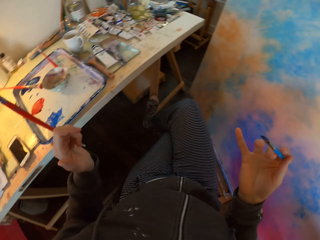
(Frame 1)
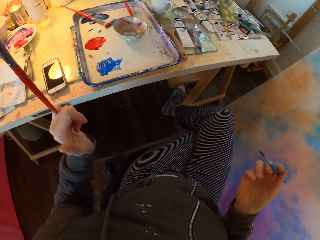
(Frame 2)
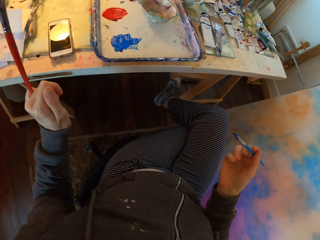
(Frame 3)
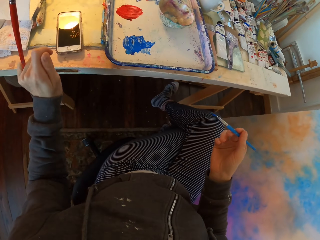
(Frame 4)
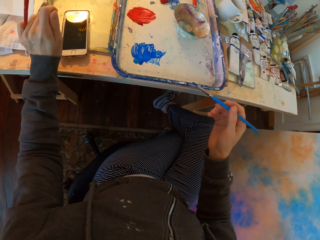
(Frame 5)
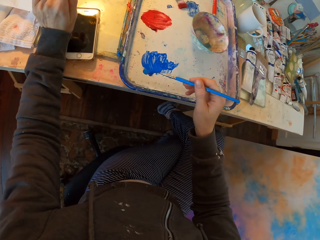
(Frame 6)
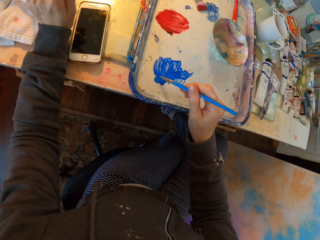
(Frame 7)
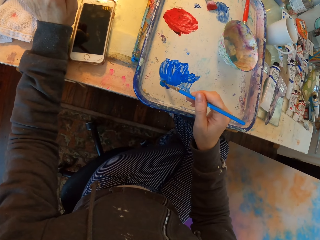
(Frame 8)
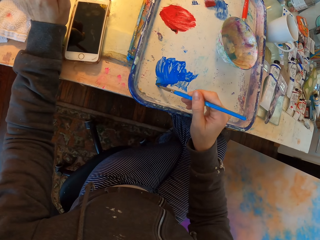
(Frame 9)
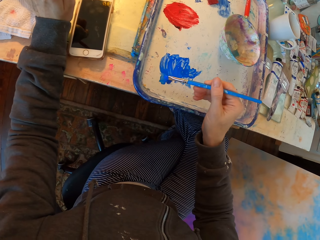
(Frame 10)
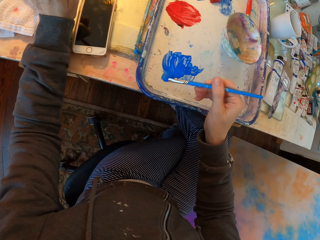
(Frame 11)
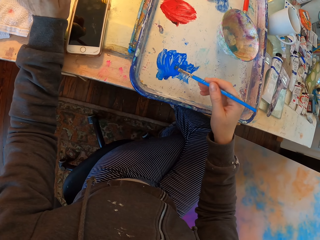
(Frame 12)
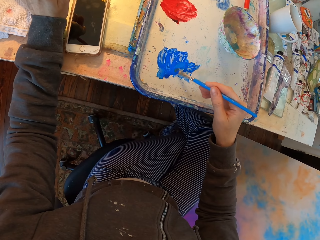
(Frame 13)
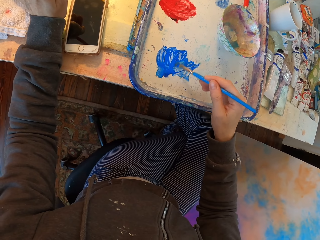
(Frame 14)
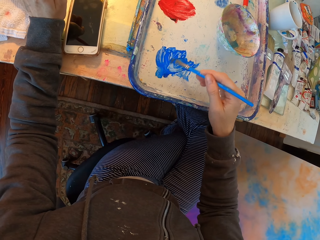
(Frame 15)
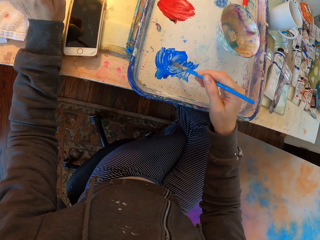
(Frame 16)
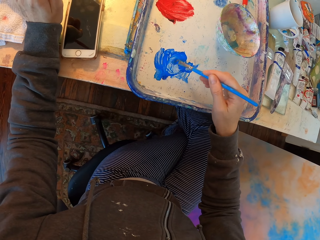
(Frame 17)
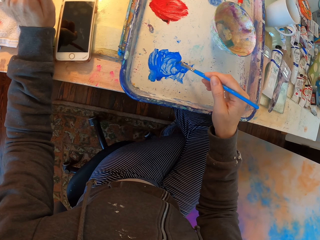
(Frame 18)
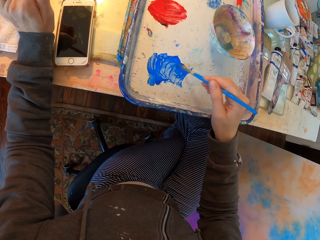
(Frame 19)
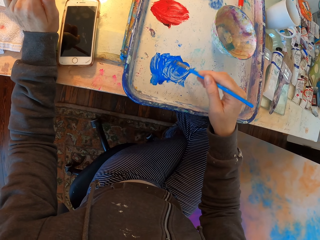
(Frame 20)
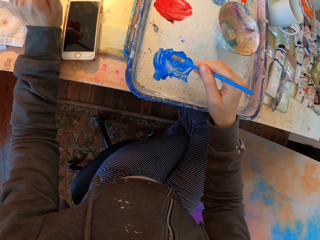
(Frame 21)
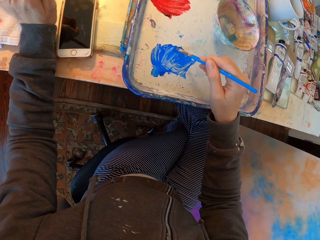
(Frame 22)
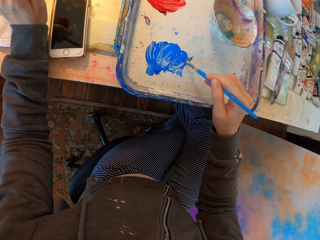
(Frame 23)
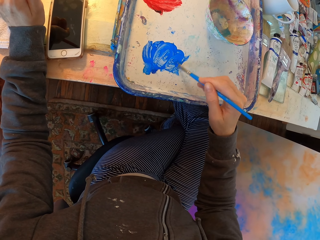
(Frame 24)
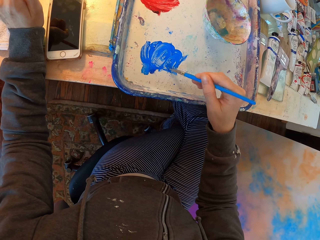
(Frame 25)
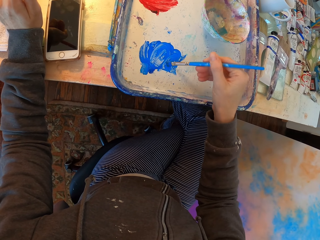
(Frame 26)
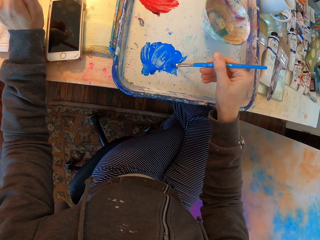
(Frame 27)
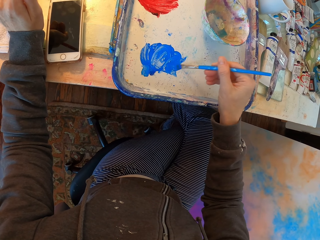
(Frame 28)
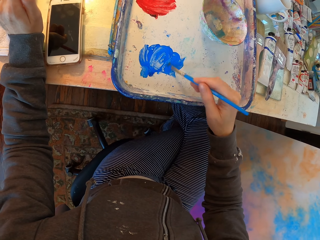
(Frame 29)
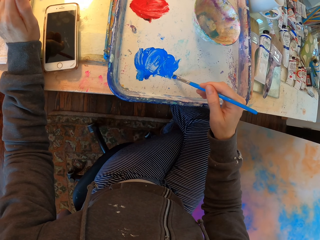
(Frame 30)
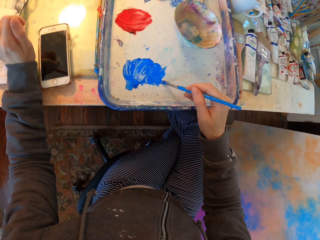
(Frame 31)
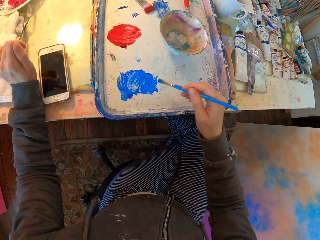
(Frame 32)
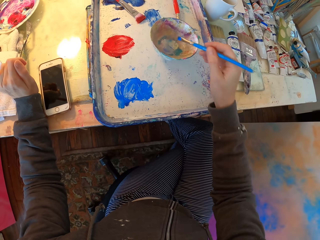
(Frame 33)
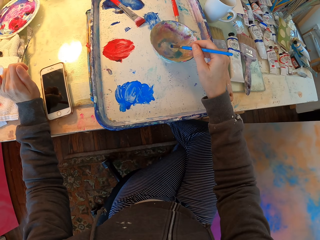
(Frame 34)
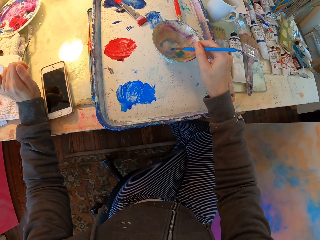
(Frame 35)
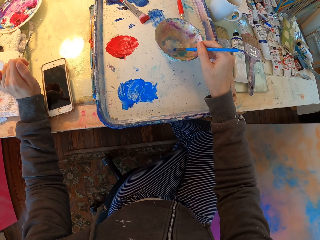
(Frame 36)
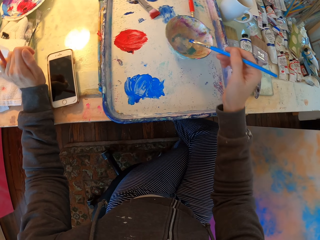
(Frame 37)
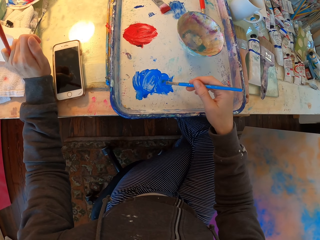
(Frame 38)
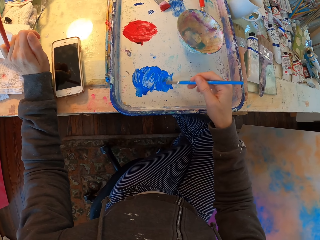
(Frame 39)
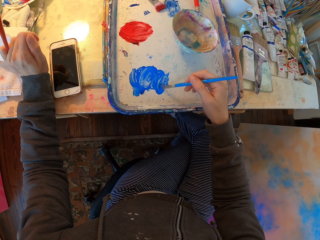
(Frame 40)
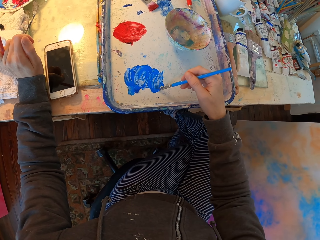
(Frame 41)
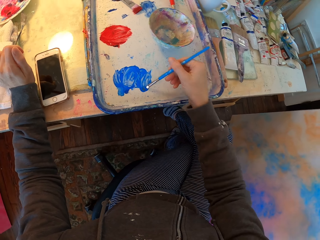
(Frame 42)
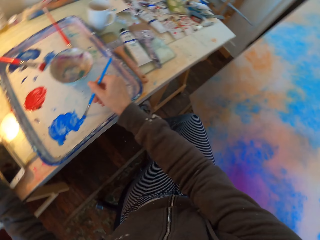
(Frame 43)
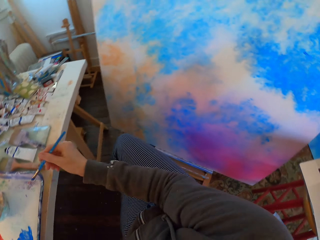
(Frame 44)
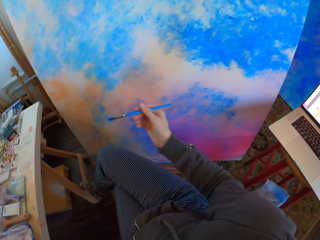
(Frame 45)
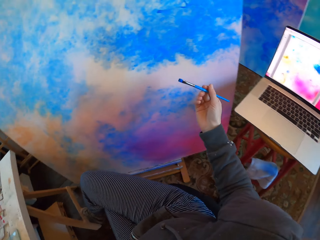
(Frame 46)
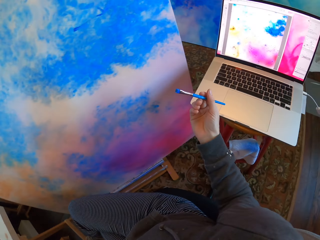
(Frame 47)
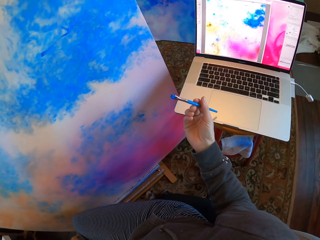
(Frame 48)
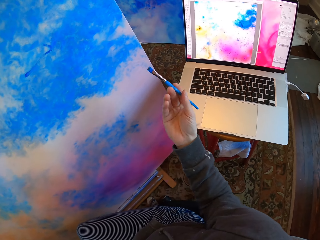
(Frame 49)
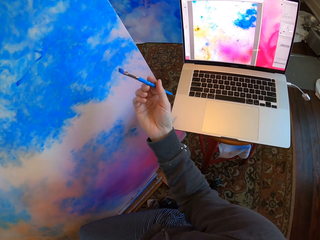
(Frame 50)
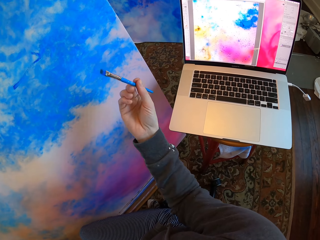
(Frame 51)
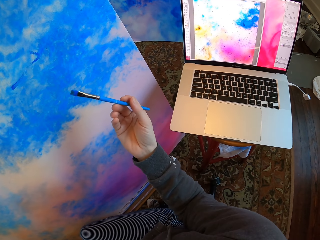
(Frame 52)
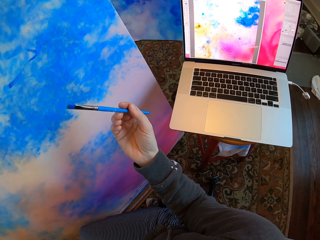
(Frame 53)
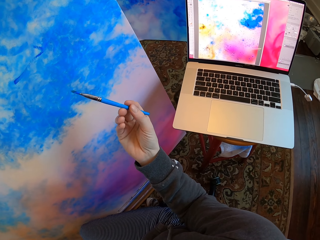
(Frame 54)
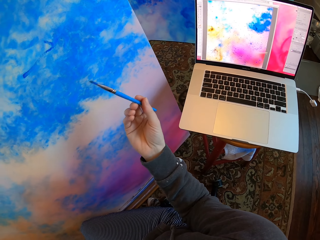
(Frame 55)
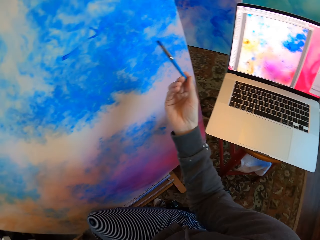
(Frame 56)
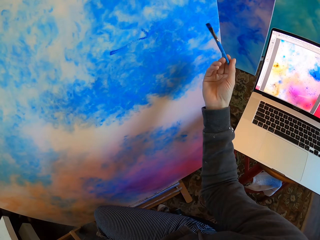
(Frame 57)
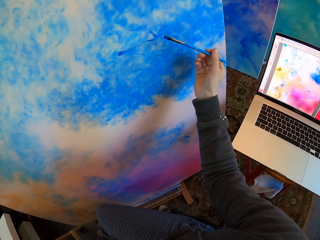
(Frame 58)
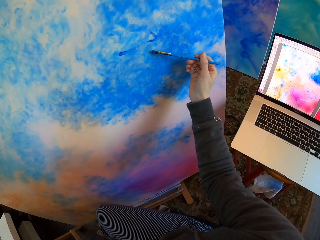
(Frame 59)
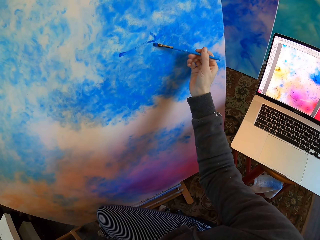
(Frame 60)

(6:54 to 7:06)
The camera wearer turns to the side. They dip a drawing color brush in a paint plate or tray on the table. They dip paint in the bowl on the table. They dip paint in the paint tray on the table. They turn to the side. They hold drawing color brushes.

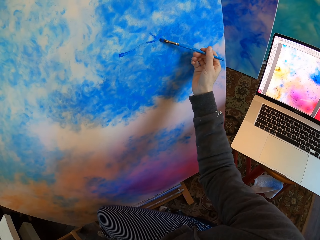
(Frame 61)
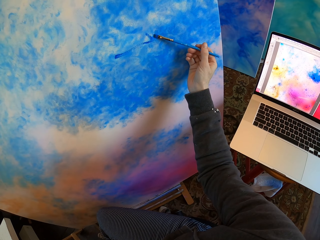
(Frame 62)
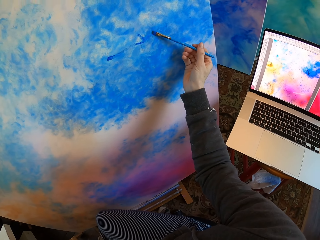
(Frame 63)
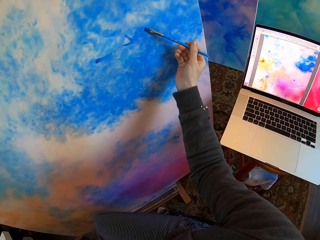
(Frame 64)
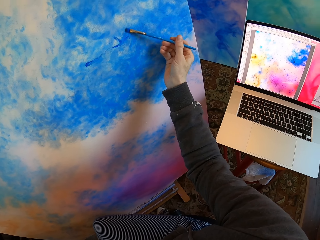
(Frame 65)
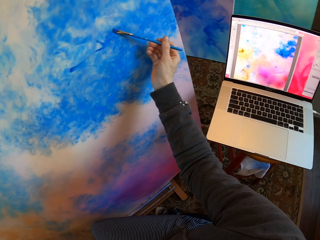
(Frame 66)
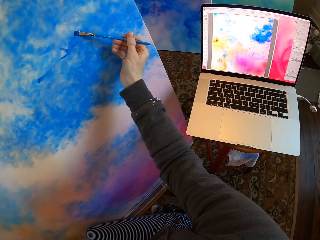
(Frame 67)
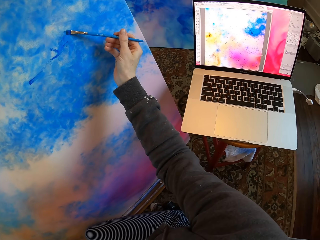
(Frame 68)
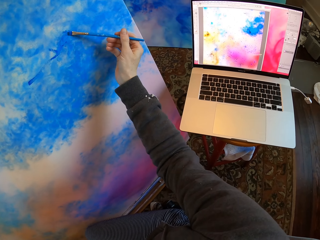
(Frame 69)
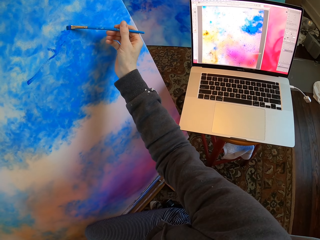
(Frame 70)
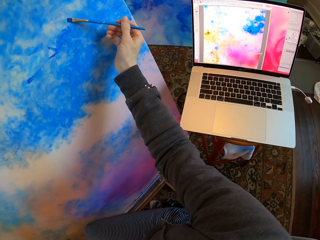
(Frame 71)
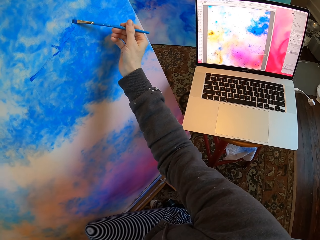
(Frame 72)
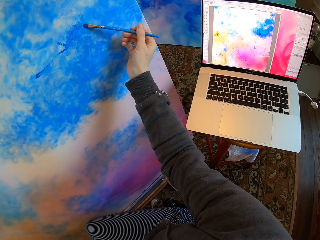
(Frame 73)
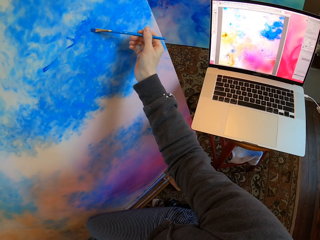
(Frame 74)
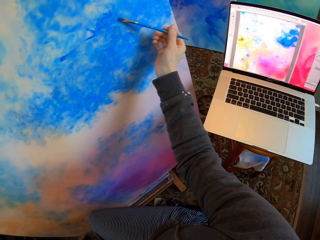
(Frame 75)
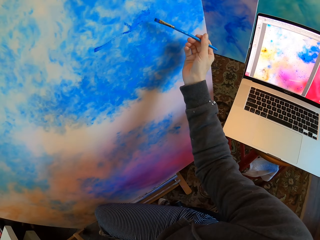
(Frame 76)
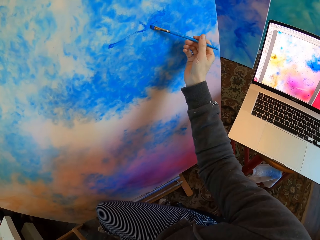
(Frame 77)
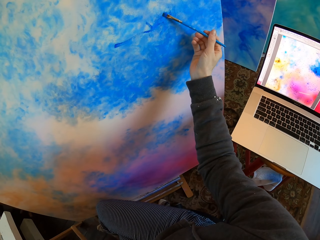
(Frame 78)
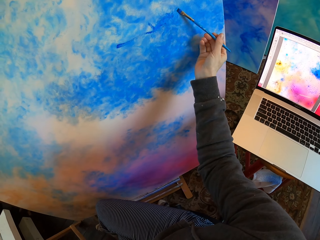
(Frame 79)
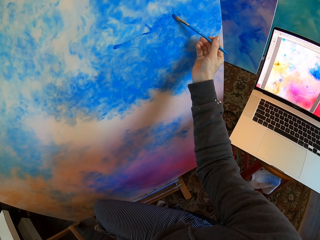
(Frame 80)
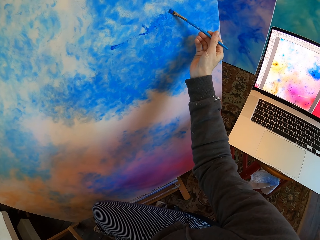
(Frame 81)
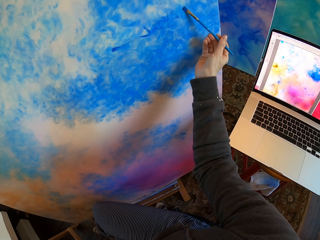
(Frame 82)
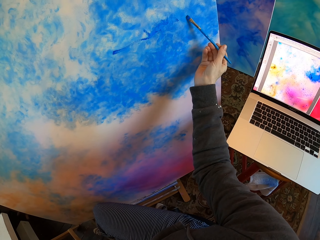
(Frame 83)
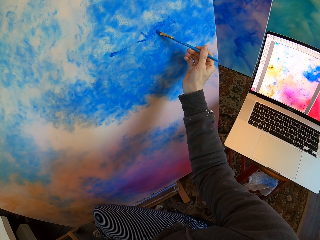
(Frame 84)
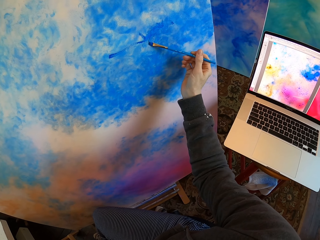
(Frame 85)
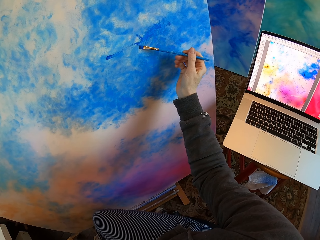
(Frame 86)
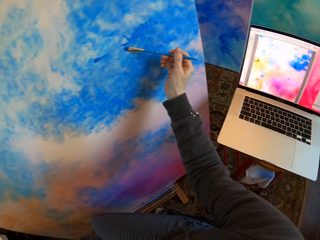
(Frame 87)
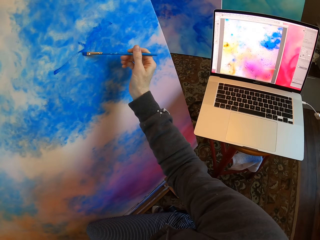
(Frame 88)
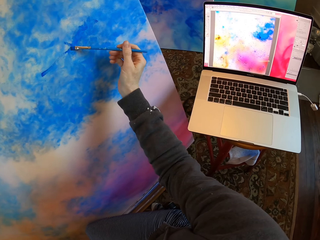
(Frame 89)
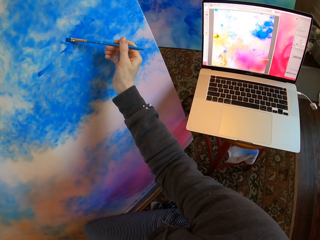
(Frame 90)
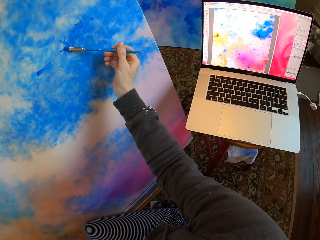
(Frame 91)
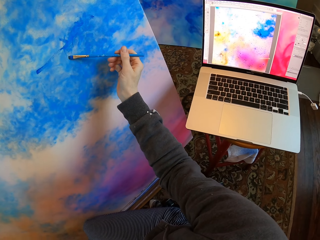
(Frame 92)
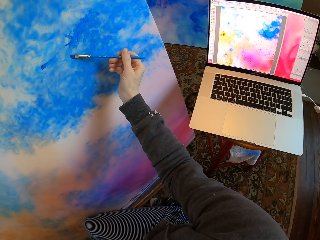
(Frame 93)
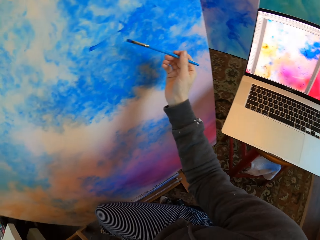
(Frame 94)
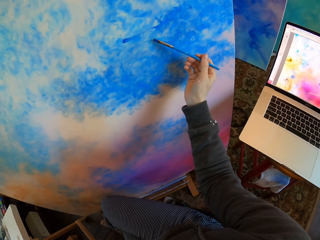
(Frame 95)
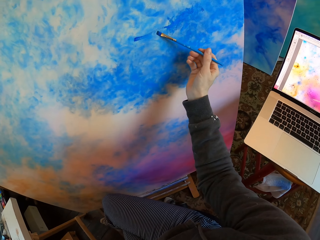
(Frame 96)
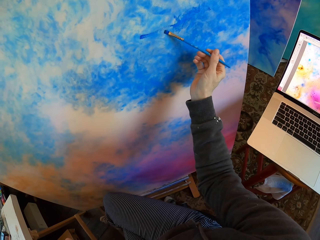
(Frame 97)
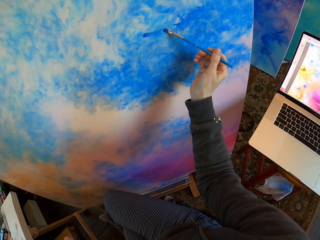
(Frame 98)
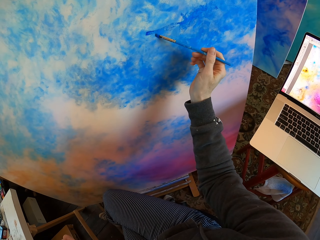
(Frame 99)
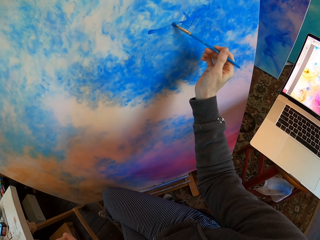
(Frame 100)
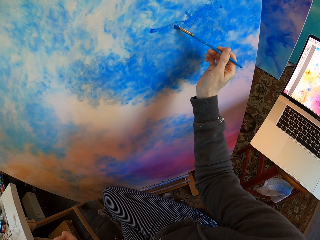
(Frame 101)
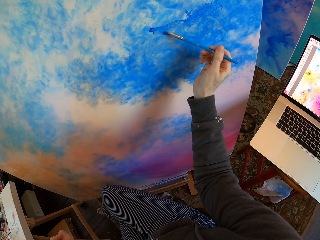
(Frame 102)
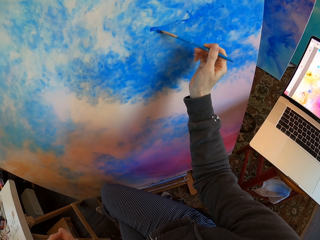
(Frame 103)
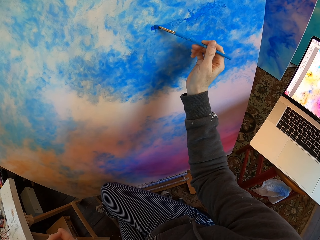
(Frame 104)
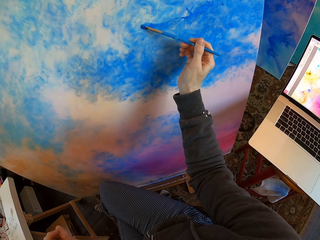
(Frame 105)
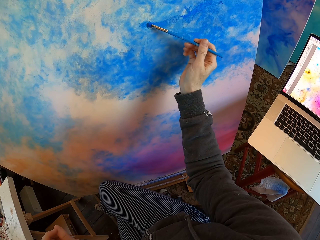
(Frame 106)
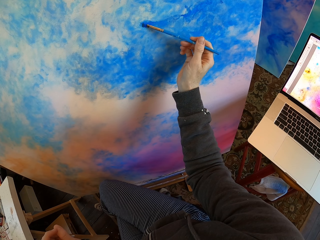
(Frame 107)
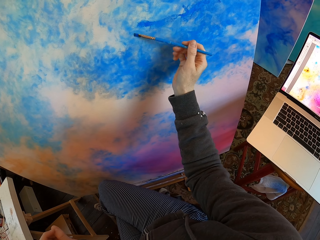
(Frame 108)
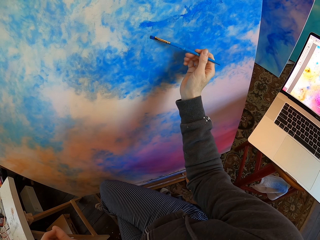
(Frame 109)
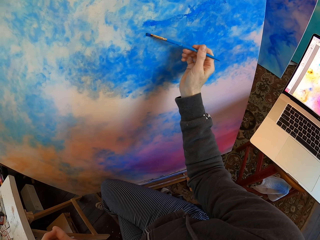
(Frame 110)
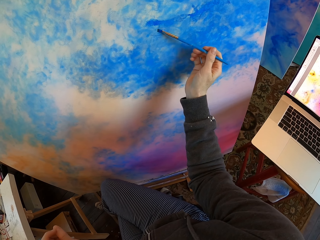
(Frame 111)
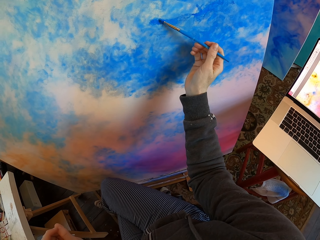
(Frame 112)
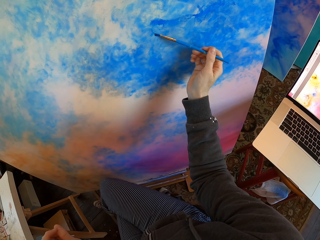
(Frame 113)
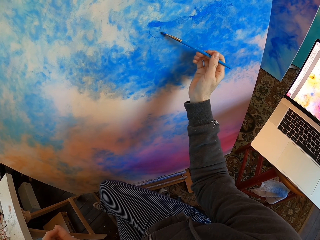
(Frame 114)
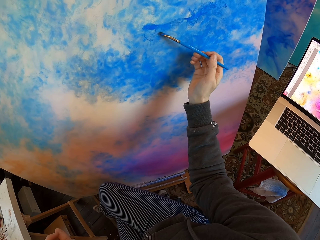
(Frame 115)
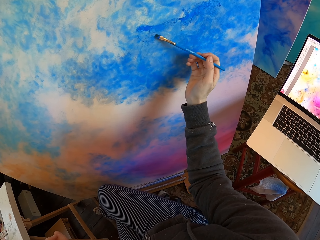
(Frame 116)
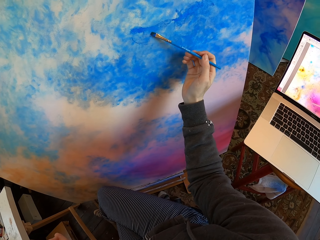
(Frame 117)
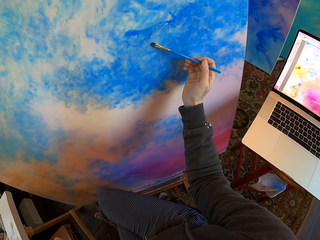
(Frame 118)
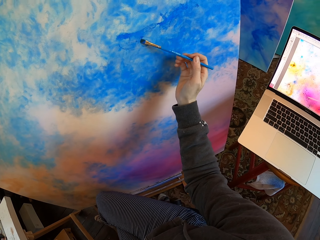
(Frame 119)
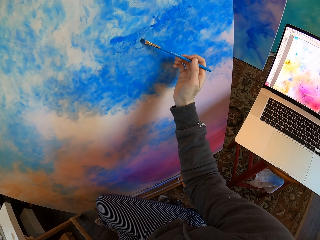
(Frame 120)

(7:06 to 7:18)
The camera wearer colors a board with a drawing color brush. They turn to the side. They color the board with the drawing color brush. They turn to the side. They color the board with the drawing color brush.
